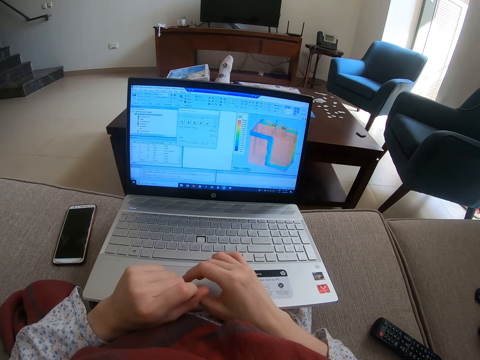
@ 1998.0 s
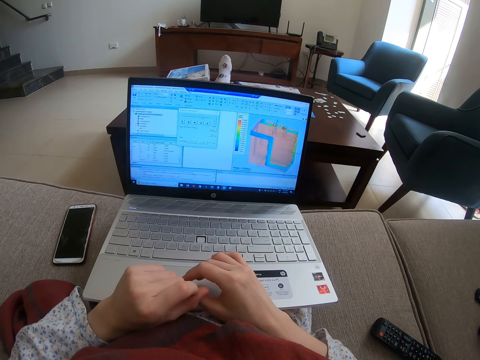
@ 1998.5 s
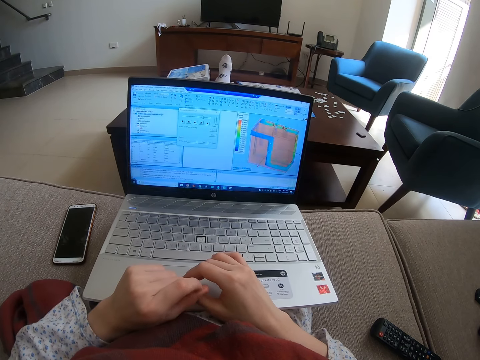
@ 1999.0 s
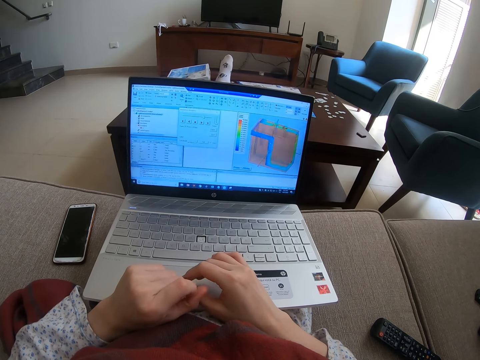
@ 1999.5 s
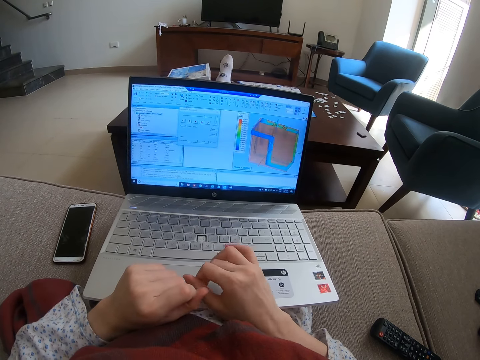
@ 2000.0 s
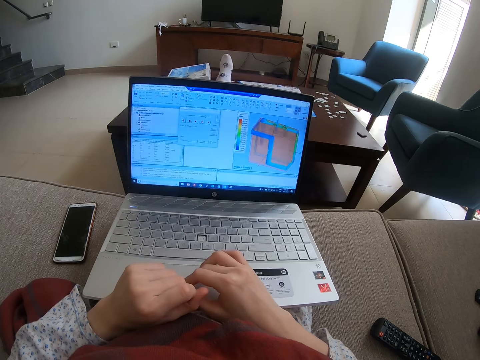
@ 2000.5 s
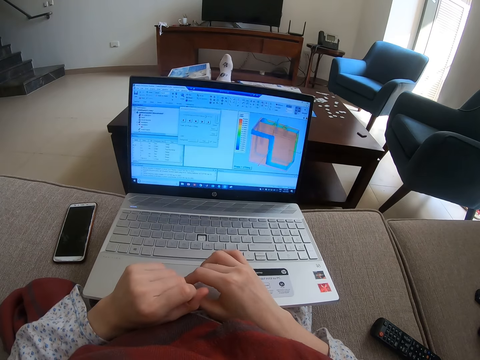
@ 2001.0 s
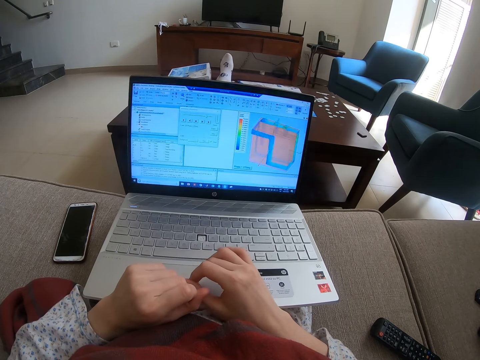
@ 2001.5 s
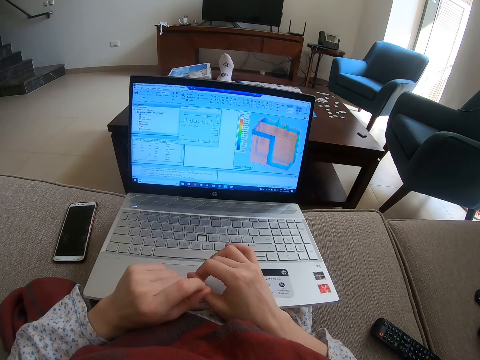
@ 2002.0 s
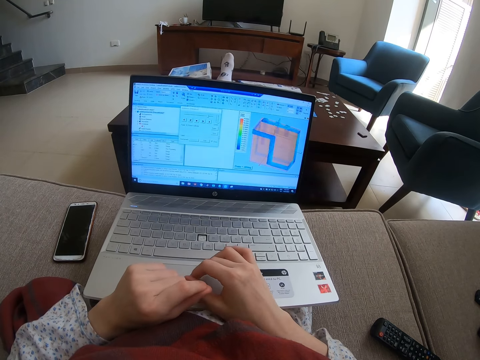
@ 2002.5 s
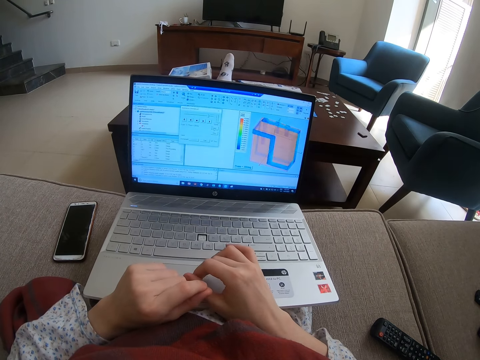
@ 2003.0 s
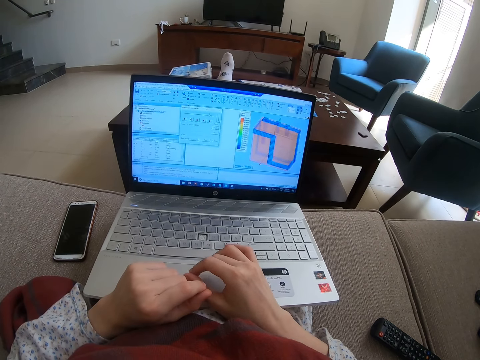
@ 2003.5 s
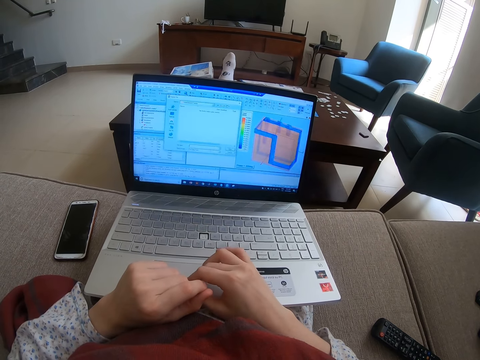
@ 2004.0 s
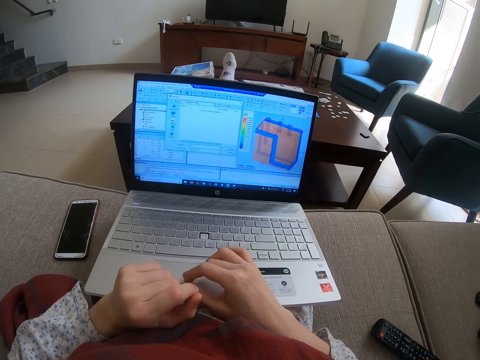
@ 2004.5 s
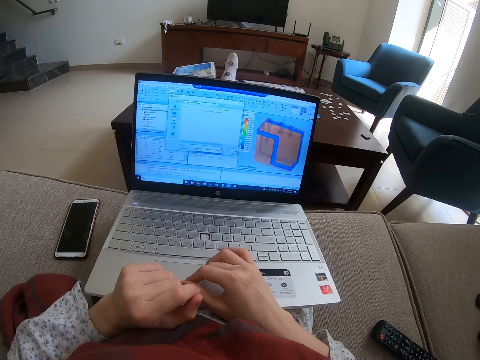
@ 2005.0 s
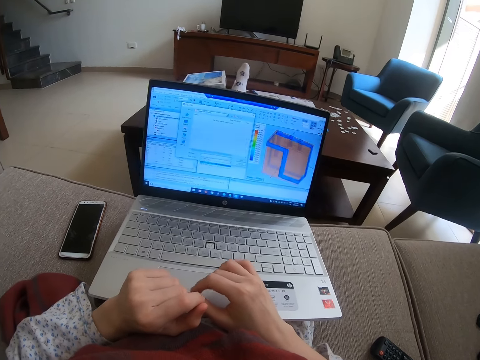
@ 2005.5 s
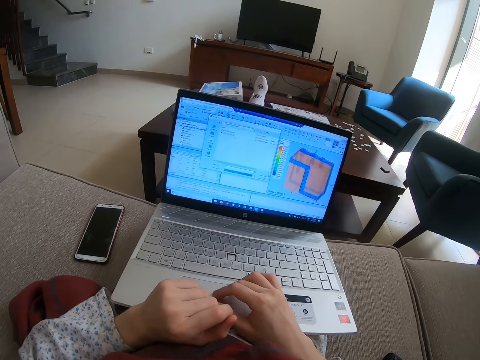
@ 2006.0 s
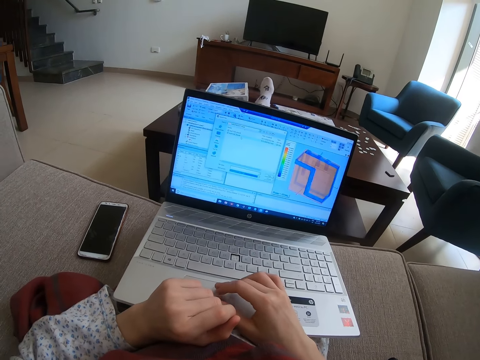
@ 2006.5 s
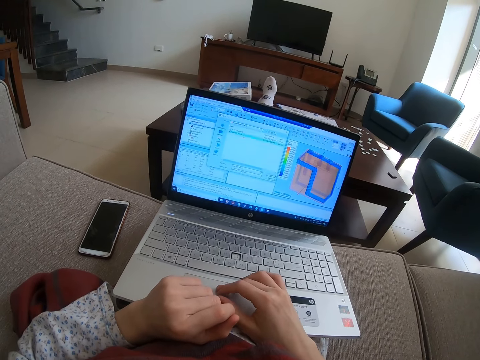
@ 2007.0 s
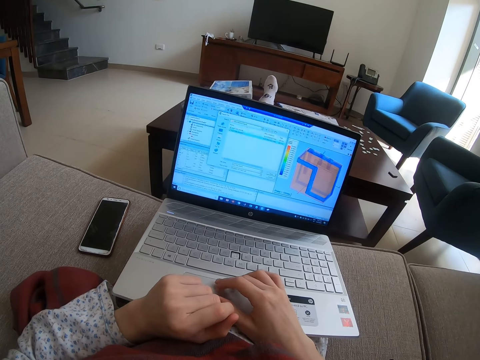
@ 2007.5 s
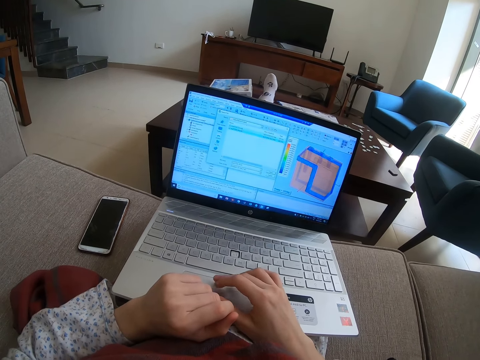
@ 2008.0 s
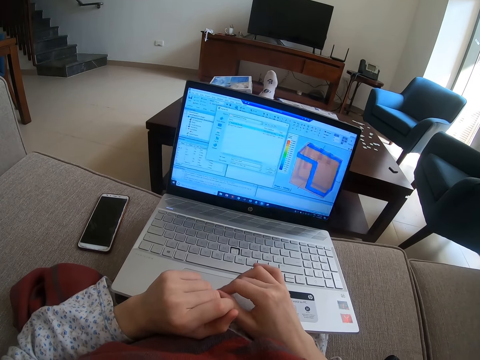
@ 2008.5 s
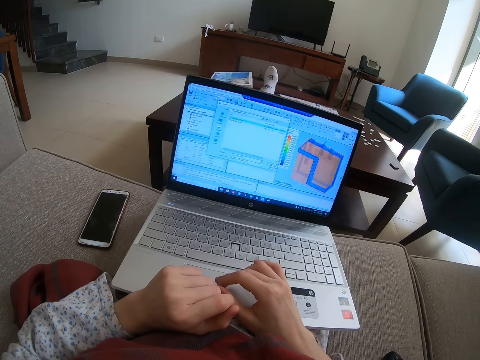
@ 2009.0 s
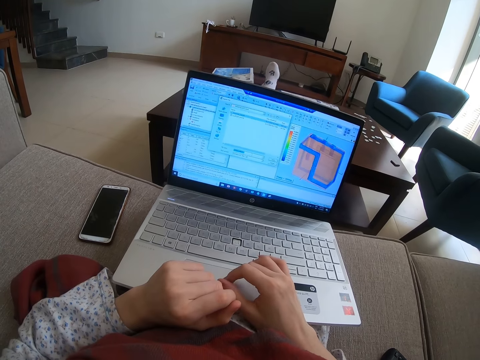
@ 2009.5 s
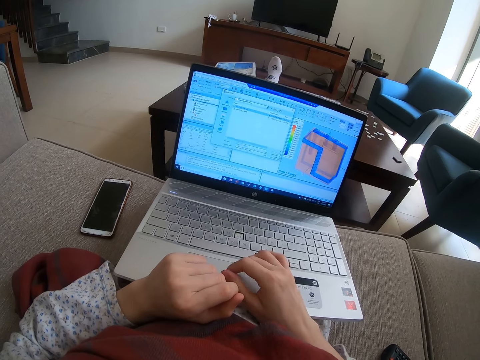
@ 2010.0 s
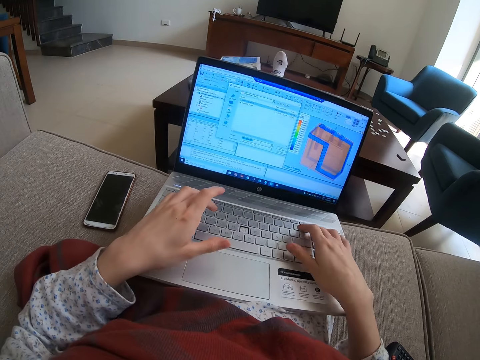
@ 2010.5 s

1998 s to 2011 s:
The camera wearer uses a laptop.

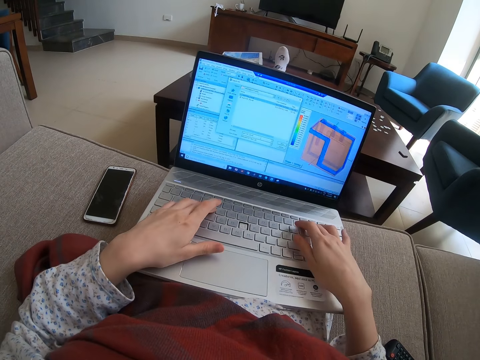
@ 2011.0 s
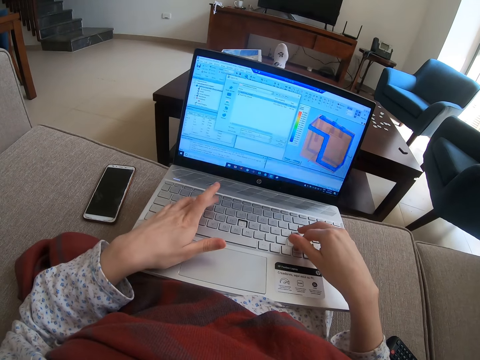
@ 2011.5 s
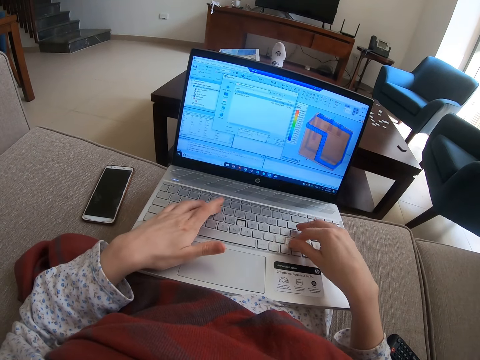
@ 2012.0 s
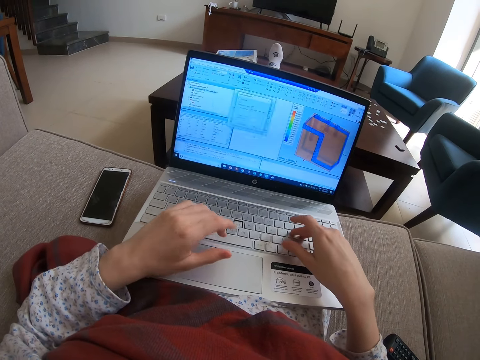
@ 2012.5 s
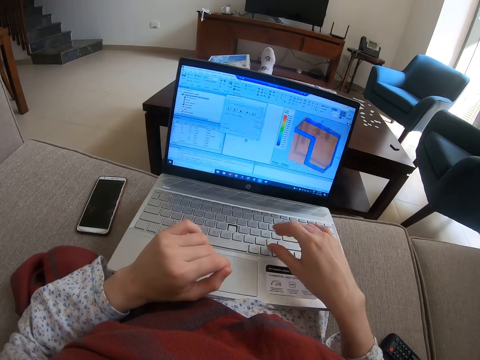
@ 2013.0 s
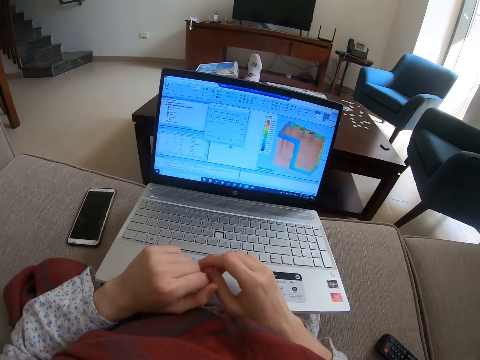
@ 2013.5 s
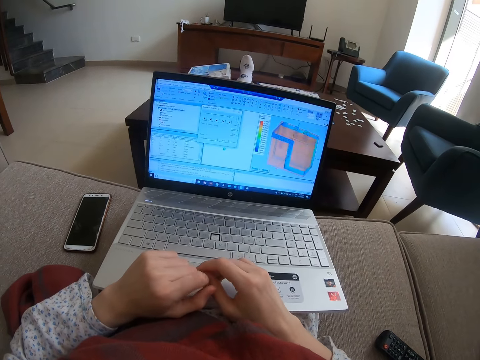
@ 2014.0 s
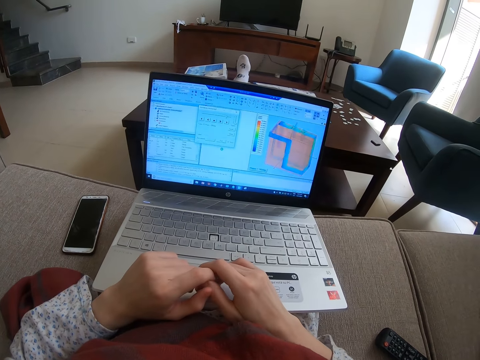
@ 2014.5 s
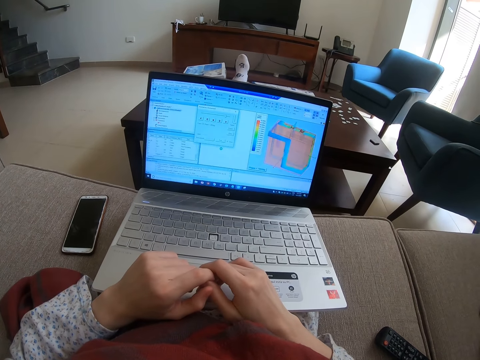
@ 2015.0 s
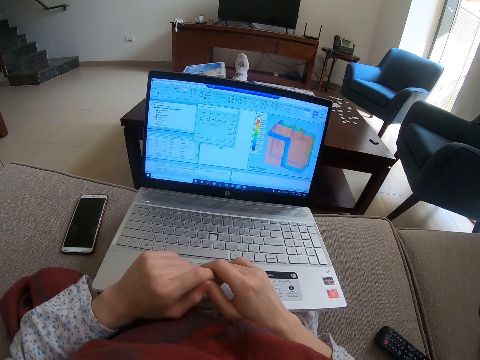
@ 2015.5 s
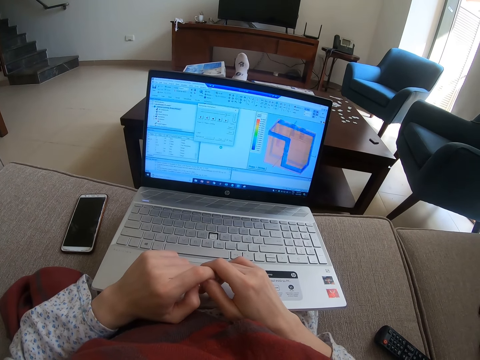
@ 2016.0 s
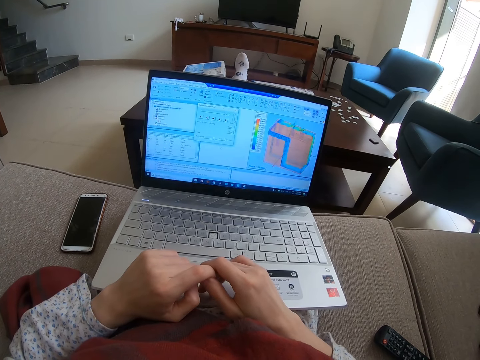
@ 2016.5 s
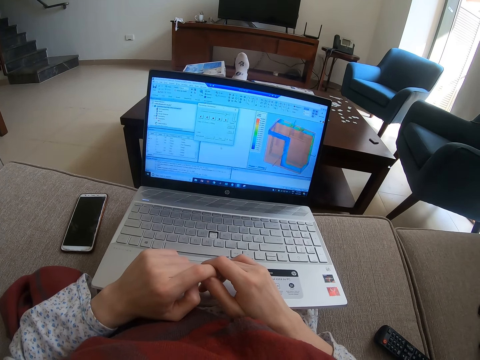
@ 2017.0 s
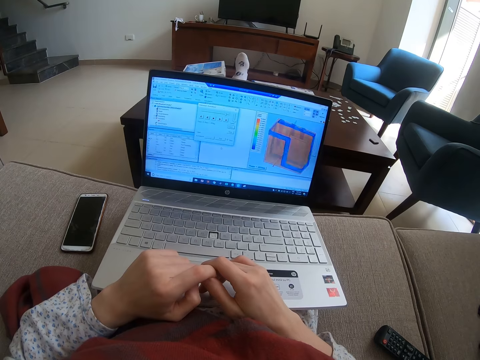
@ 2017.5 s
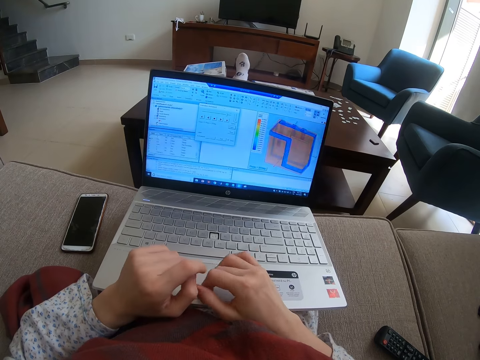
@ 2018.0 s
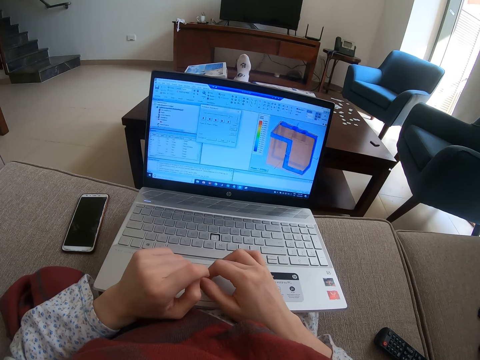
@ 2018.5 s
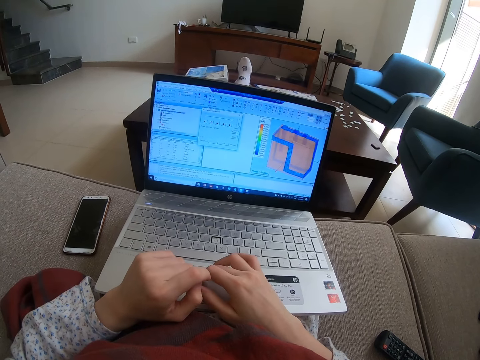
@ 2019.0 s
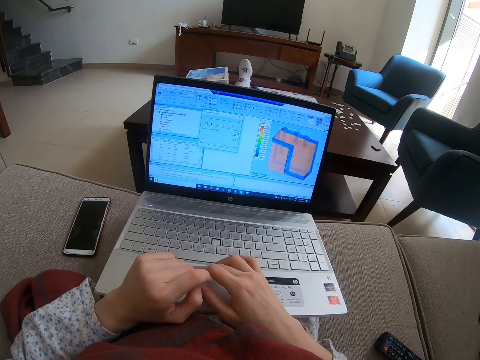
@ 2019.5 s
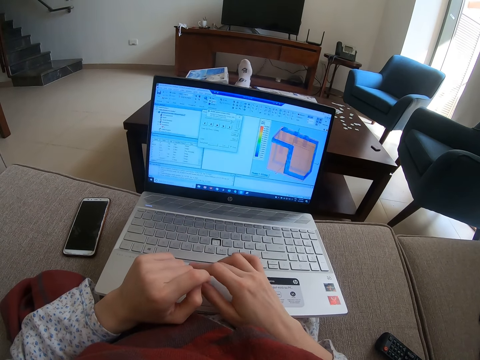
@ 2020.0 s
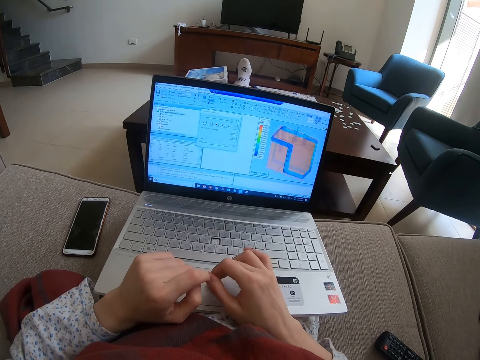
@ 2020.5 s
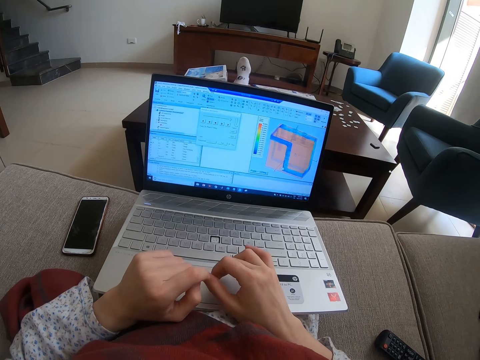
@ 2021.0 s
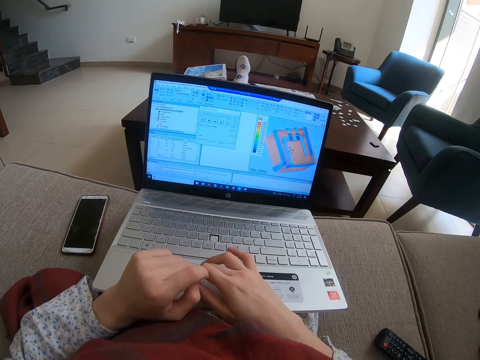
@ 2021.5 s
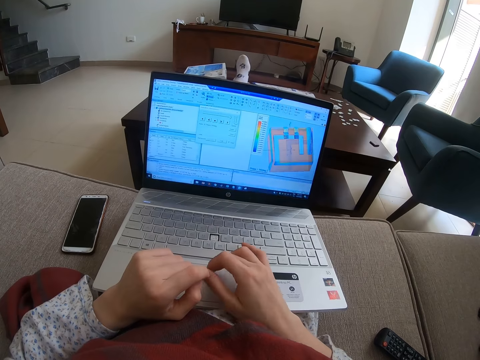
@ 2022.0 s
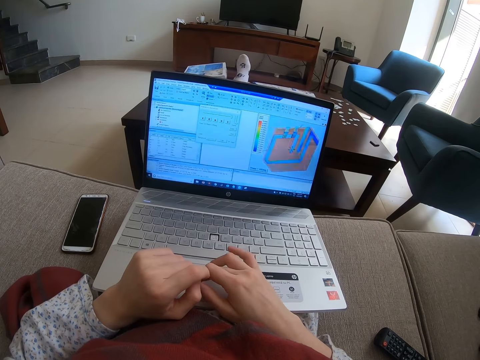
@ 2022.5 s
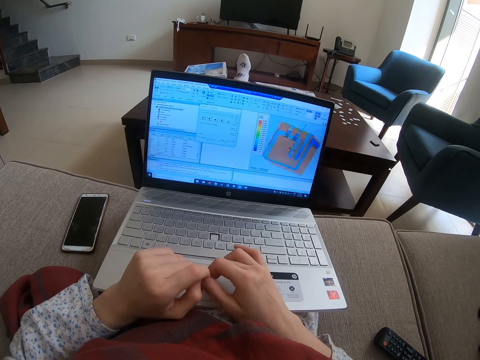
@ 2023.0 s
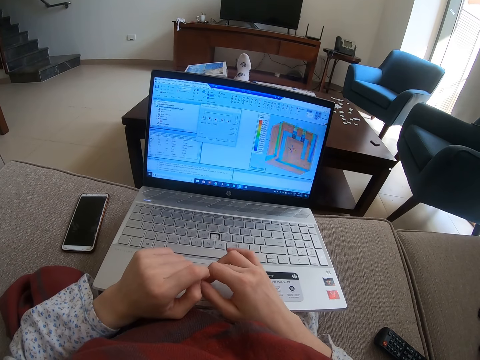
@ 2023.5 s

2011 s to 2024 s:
The camera wearer looks at the laptop. They use the laptop.
